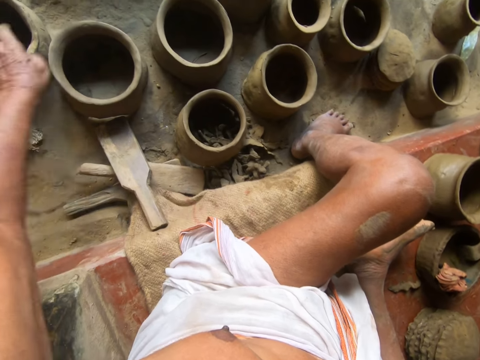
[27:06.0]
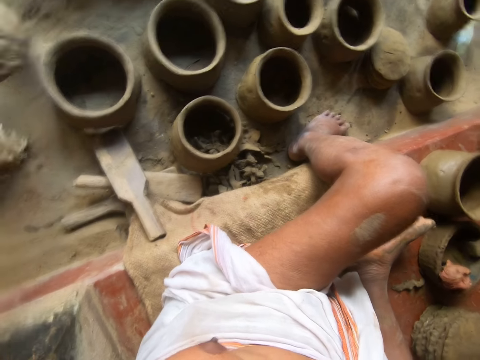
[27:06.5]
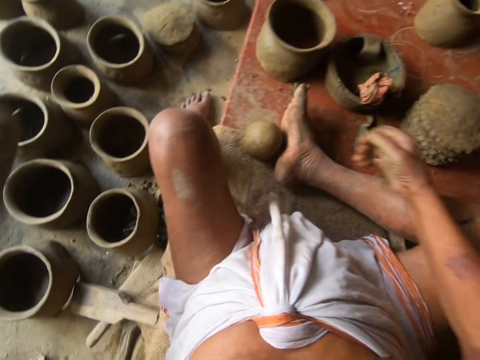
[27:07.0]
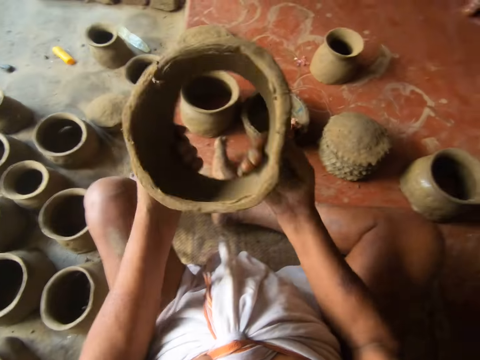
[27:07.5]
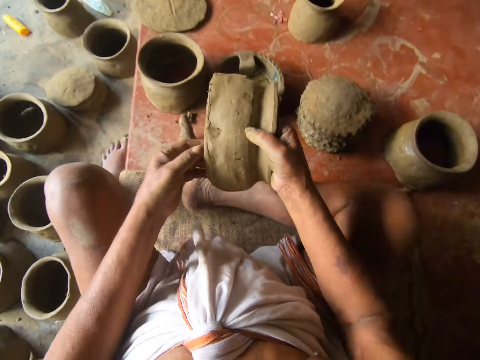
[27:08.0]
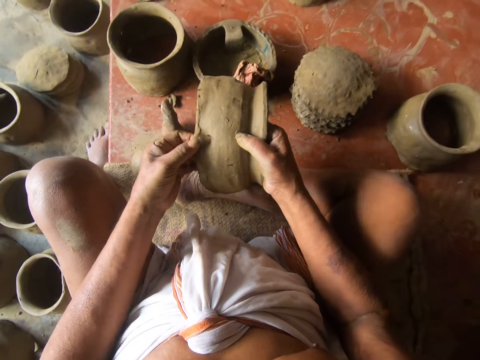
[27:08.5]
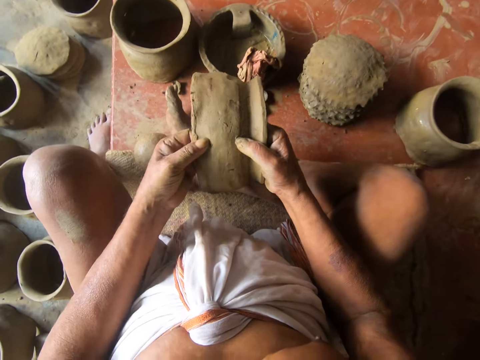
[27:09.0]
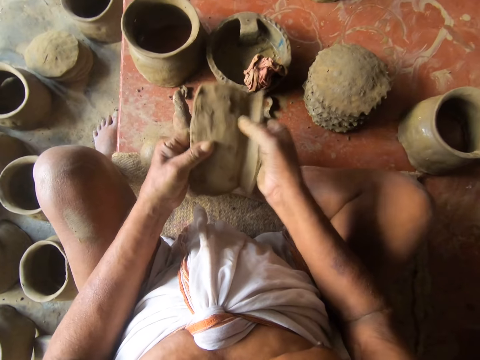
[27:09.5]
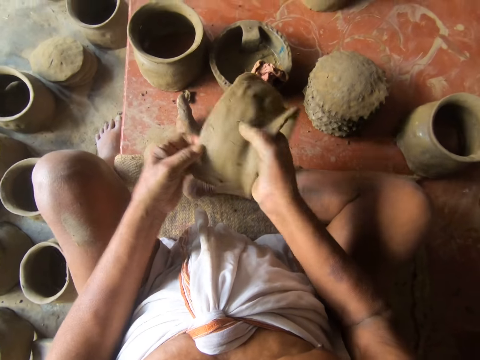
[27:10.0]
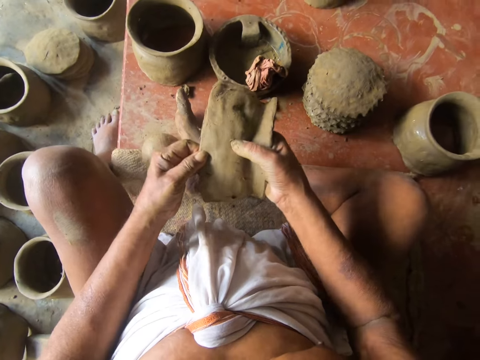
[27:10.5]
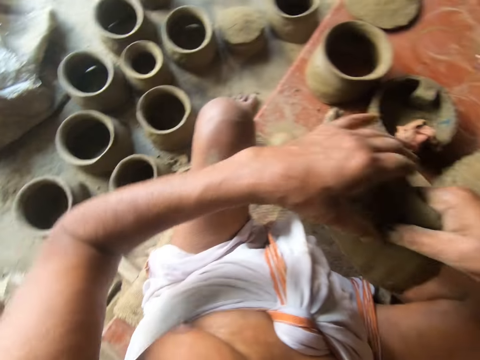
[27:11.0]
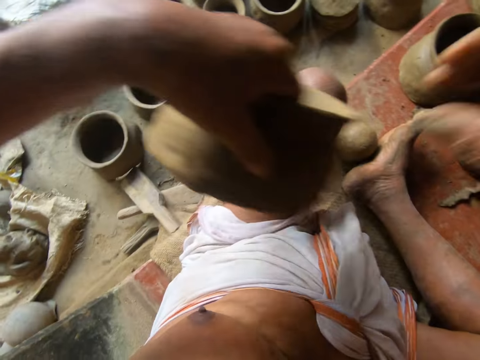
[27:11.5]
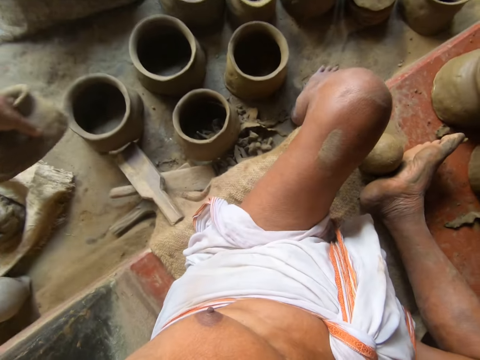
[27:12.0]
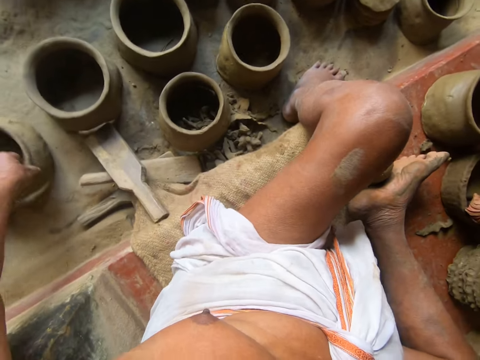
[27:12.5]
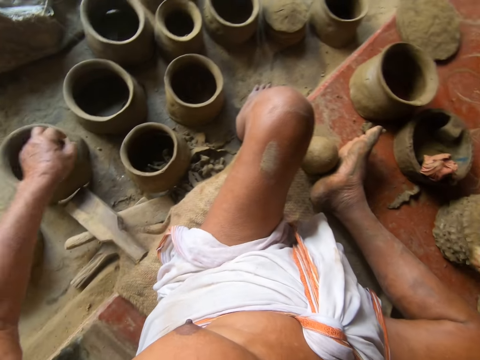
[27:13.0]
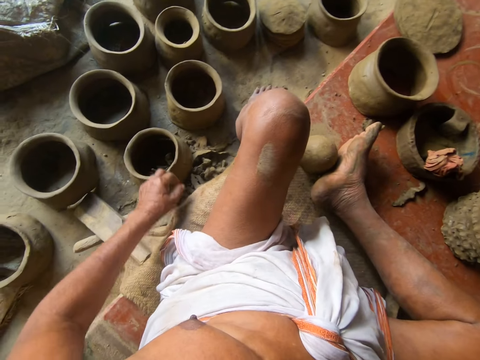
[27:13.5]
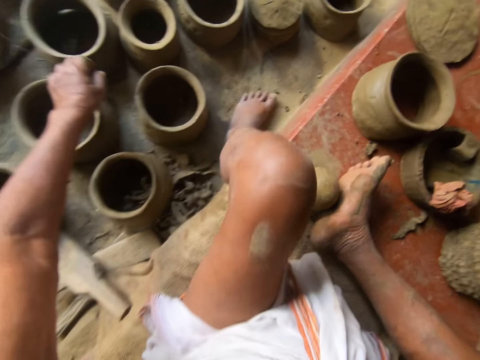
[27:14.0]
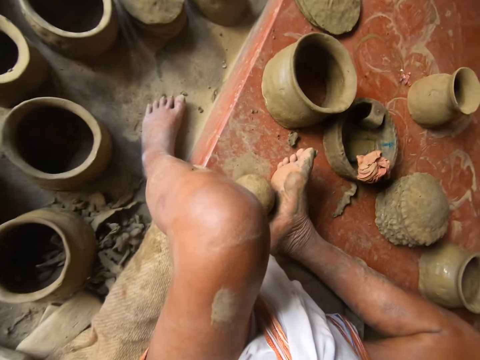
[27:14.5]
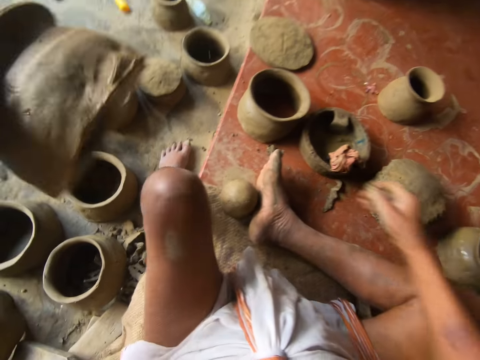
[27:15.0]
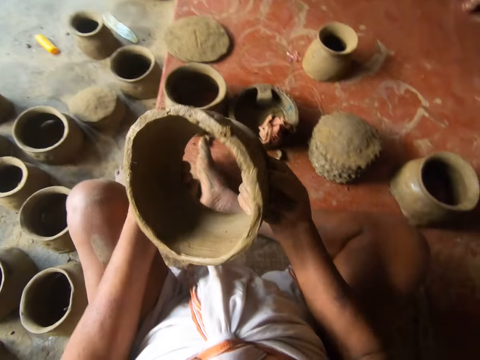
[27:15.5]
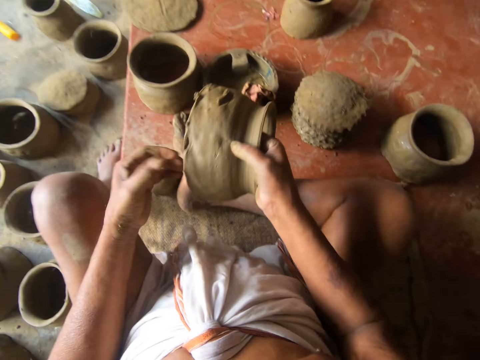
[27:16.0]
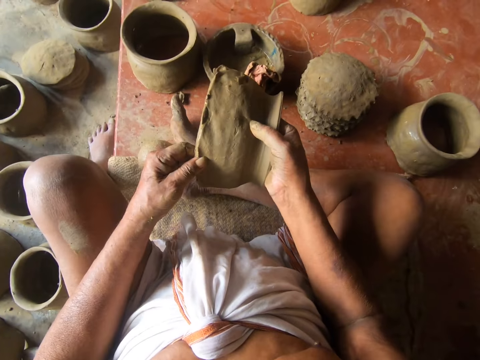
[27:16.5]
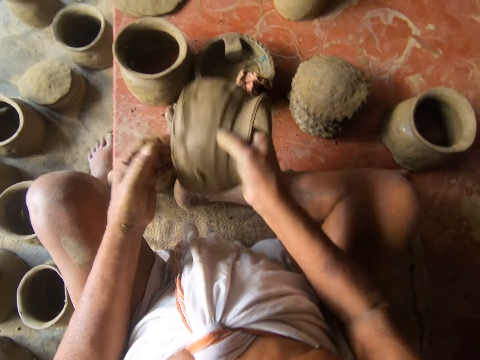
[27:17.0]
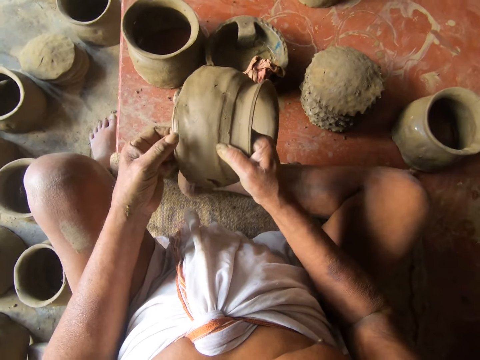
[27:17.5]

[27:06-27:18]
The camera wearer turns around. They pick up a mold on the floor. They adjust the pot mold. They examine the modelling clay pot. They turn around. They put the mold on the floor. They pick up the clay mold on the floor. They look at the clay mold.

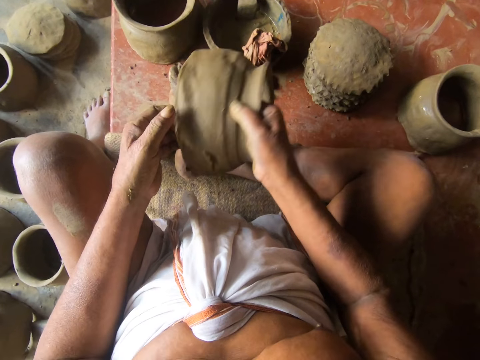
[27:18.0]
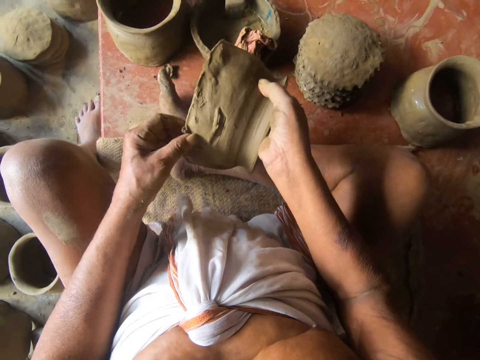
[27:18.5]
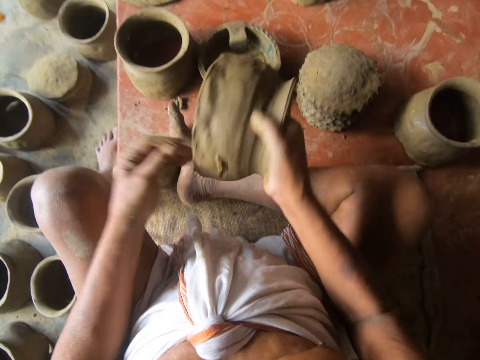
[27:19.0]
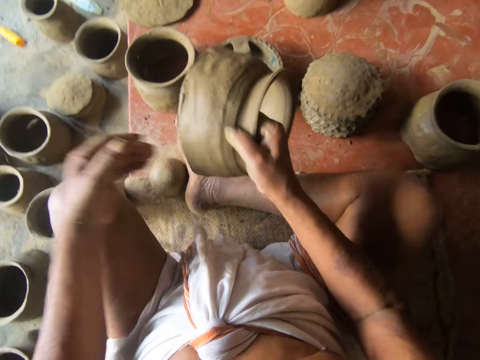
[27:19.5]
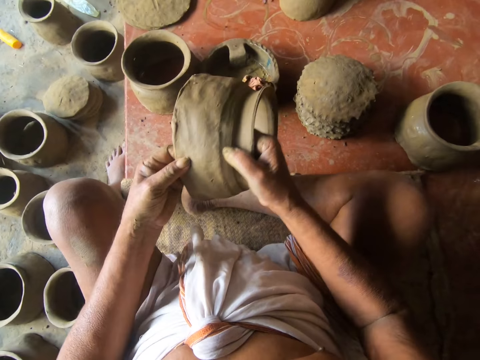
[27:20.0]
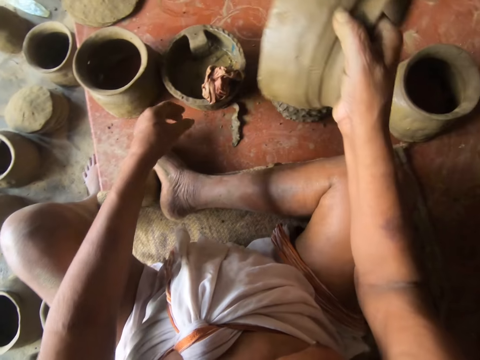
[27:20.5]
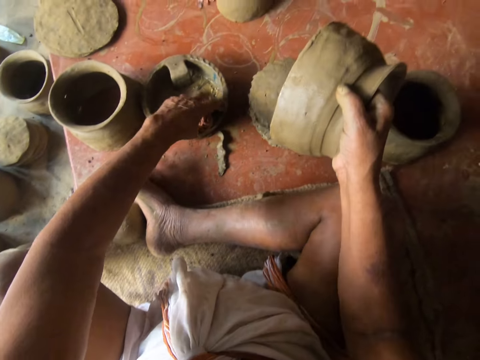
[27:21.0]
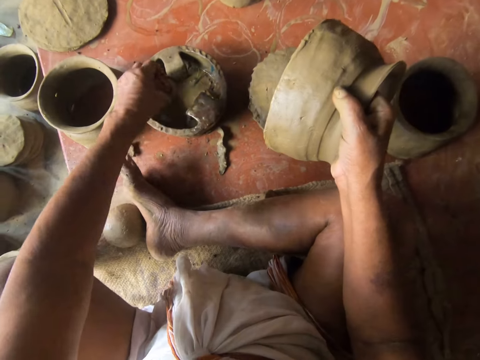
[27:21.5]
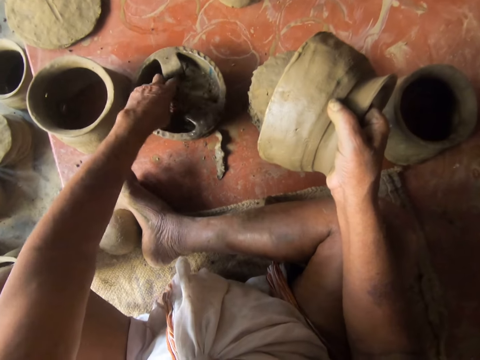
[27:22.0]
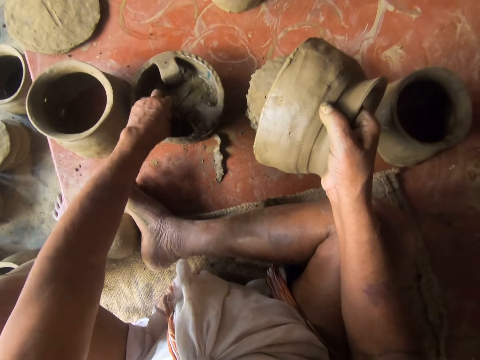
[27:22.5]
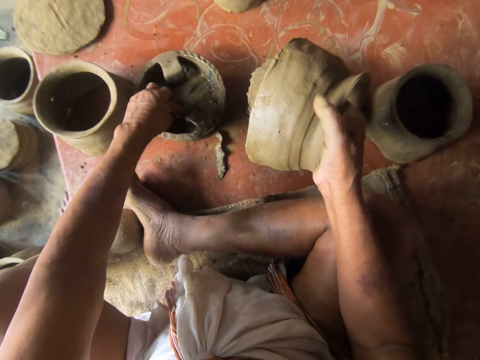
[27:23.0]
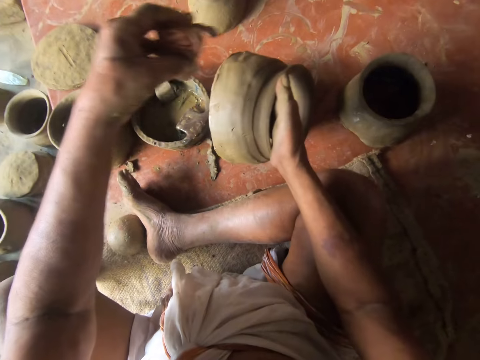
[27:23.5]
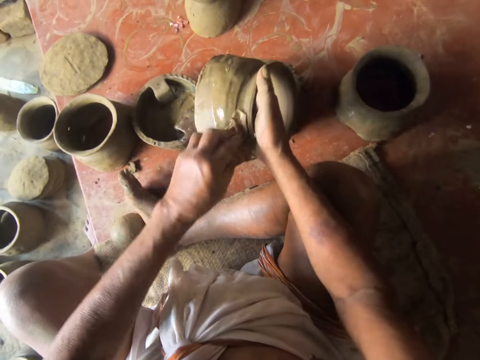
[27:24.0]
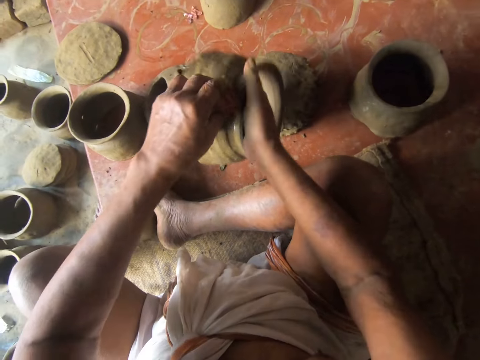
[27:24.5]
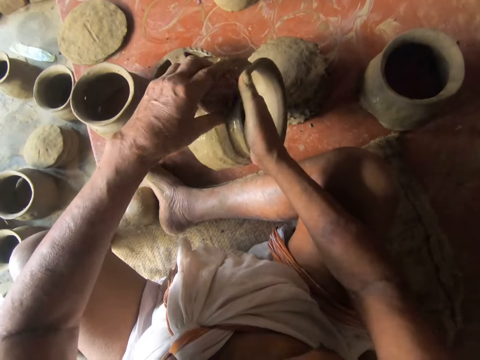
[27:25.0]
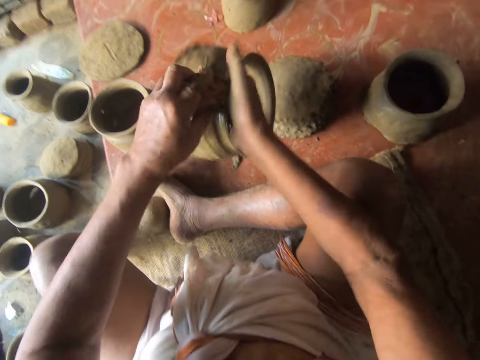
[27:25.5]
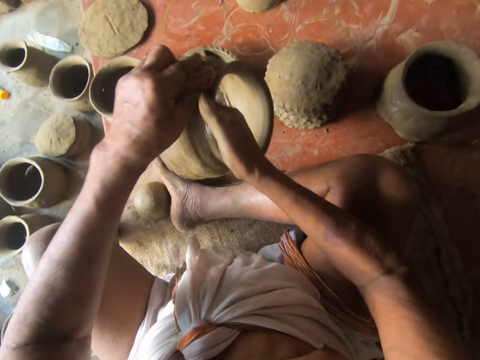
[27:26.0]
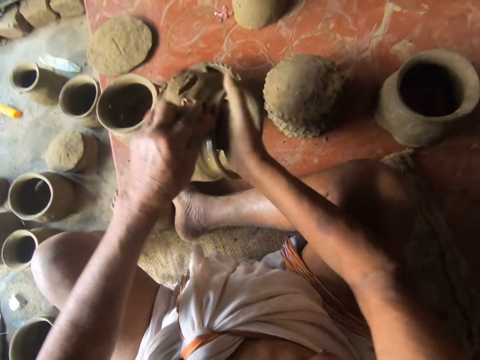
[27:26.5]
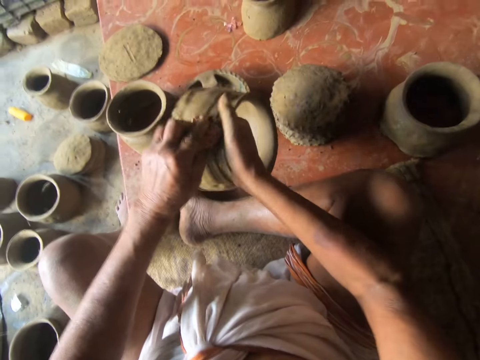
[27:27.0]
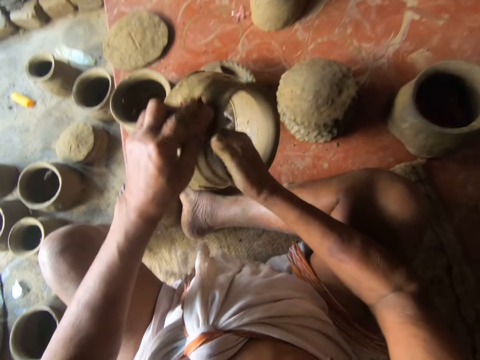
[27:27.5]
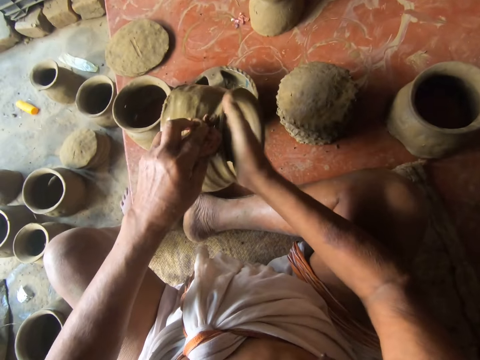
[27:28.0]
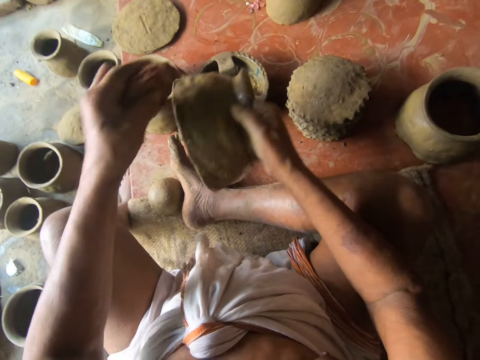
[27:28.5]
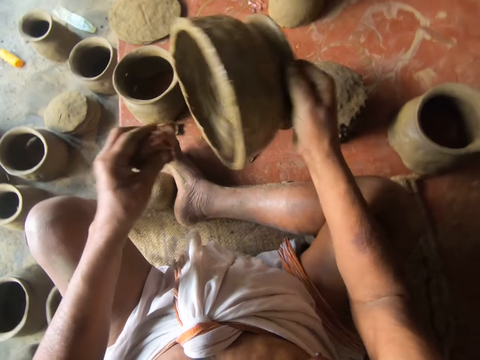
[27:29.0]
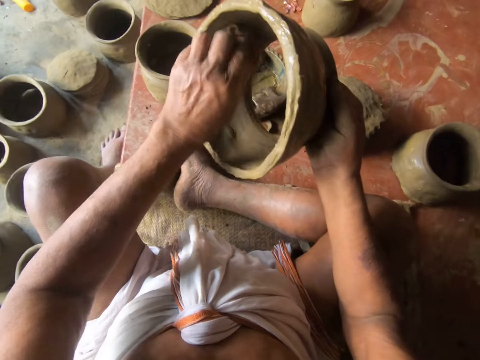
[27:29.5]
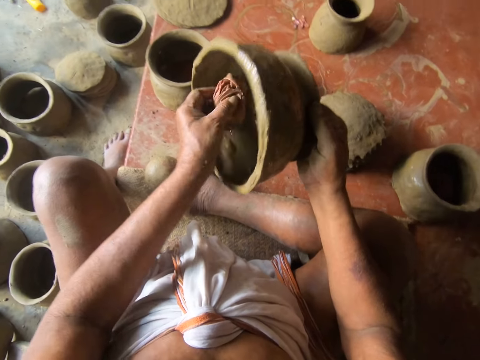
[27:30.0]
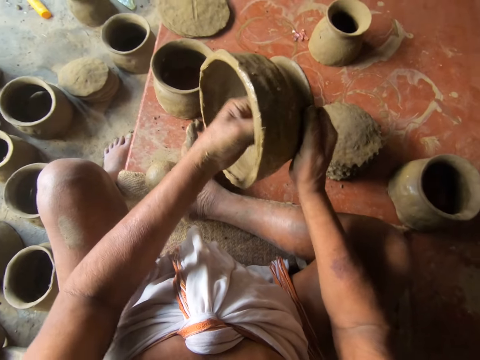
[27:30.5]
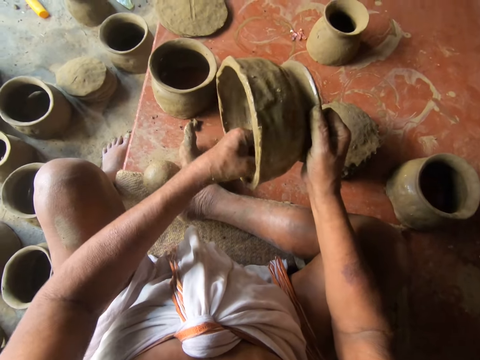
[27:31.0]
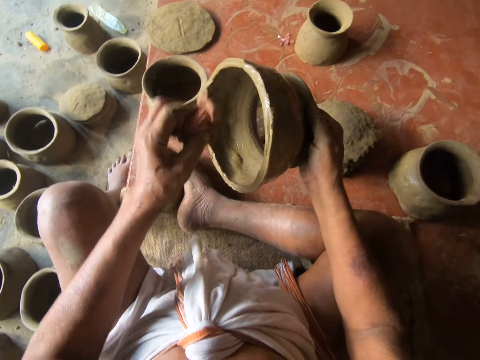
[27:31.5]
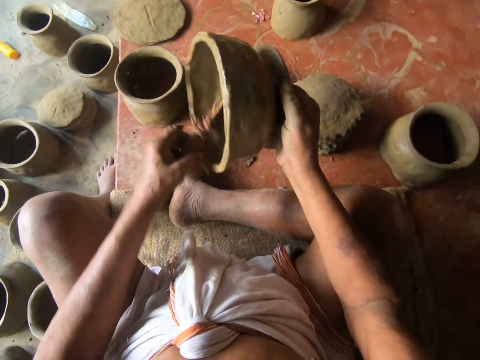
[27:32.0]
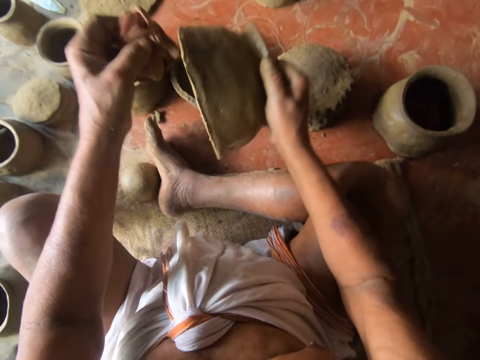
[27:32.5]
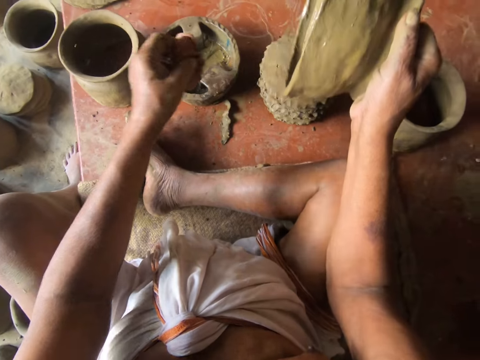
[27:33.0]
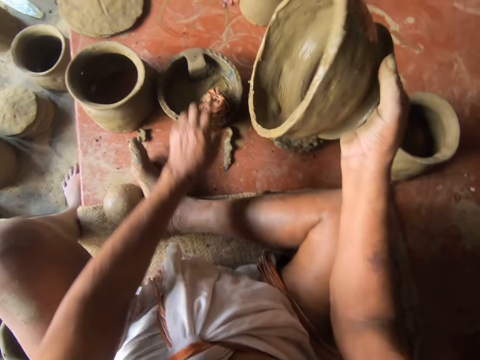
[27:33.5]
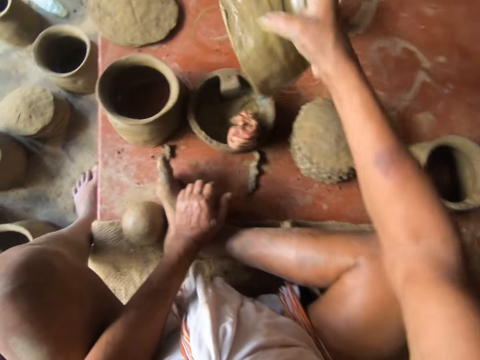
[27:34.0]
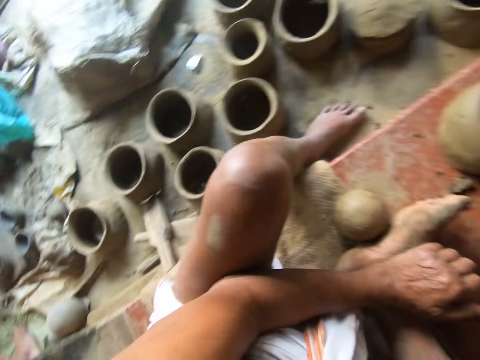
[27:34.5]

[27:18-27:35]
The camera wearer presses the clay mold or pottery. They rotate the clay mold. They pick up a cloth. They dip the cloth in a pot of water. They wipe the clay mold with the cloth. They wipe the pottery with the cloth again. They place the cloth on the pot. They put the pottery on the floor.
